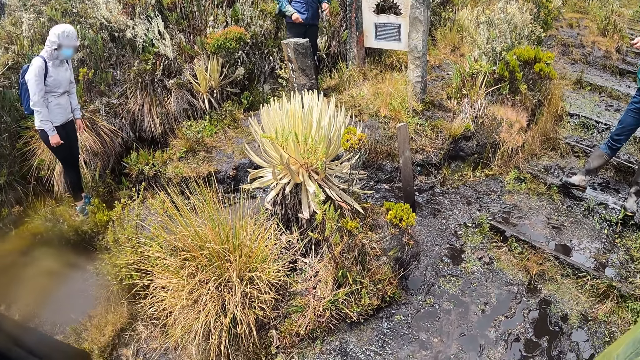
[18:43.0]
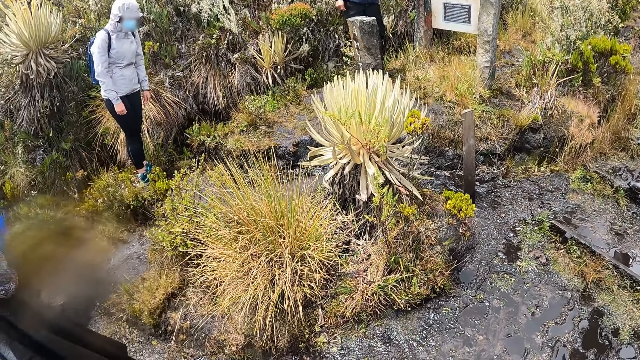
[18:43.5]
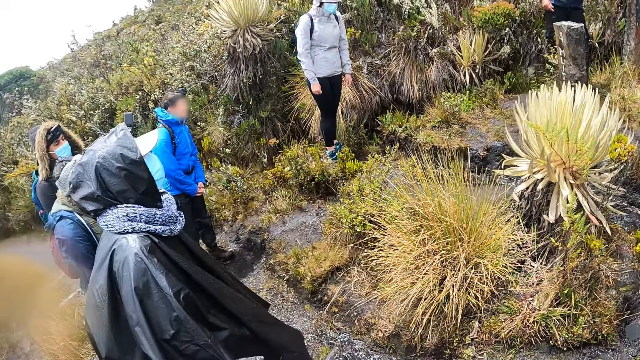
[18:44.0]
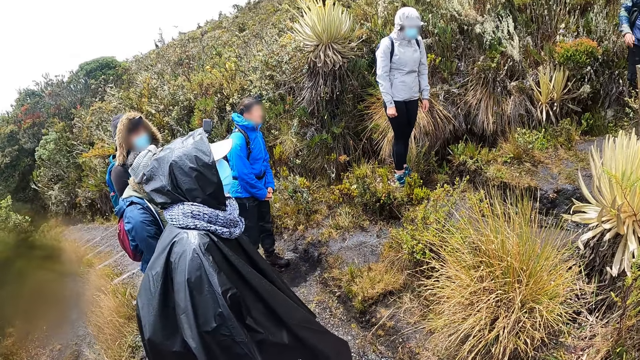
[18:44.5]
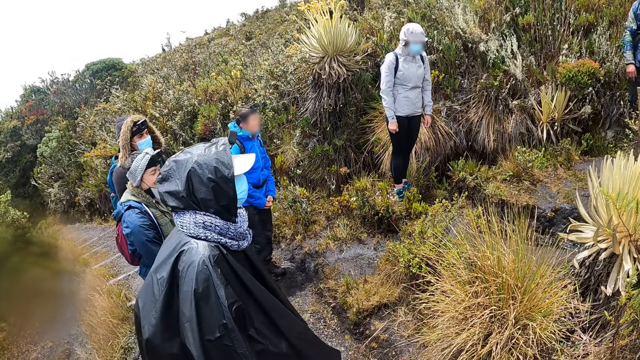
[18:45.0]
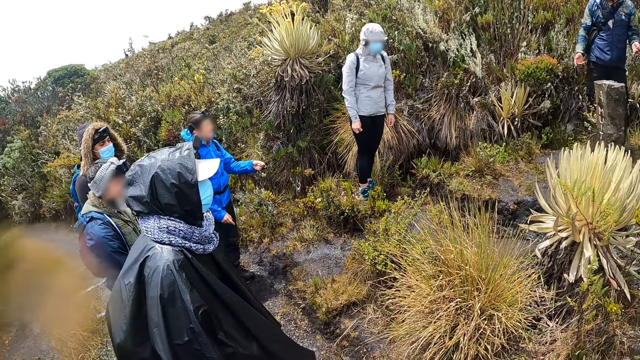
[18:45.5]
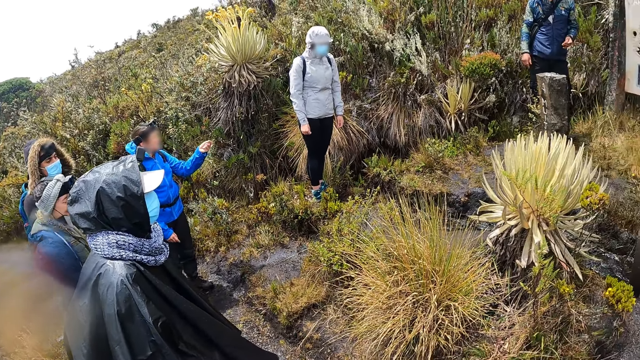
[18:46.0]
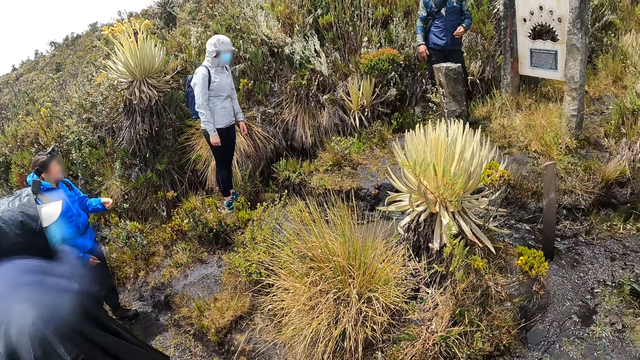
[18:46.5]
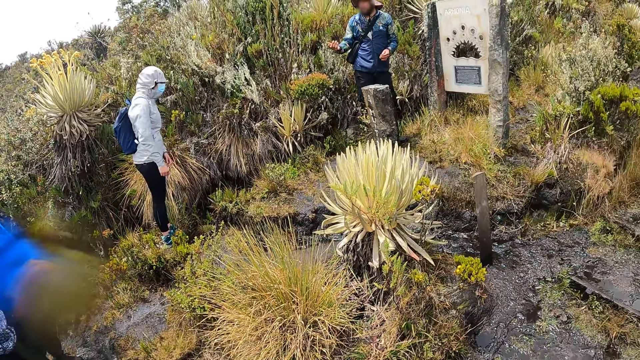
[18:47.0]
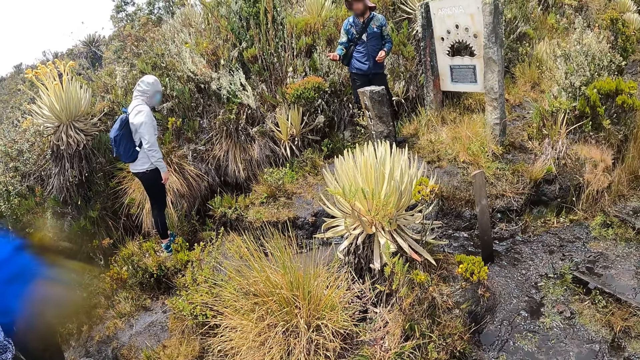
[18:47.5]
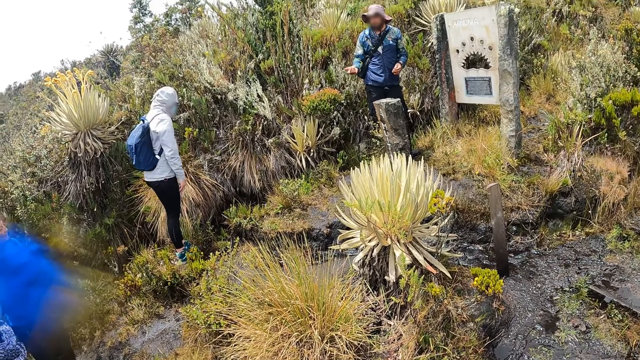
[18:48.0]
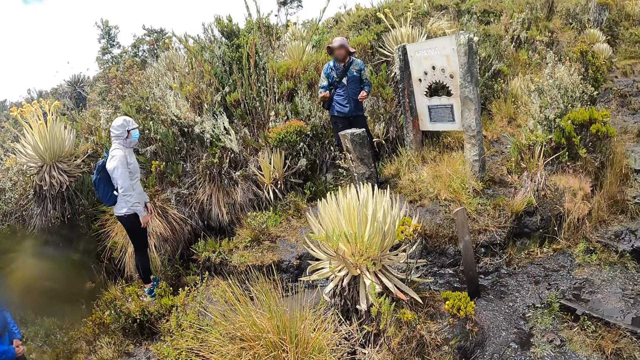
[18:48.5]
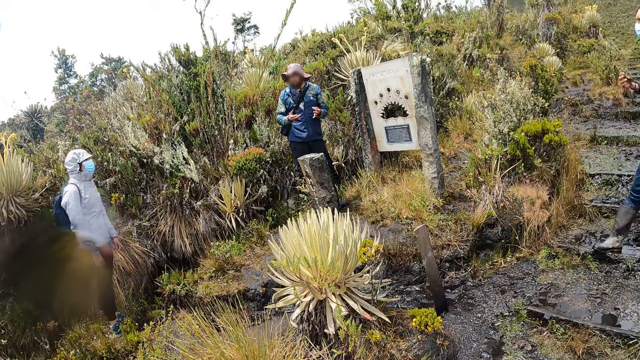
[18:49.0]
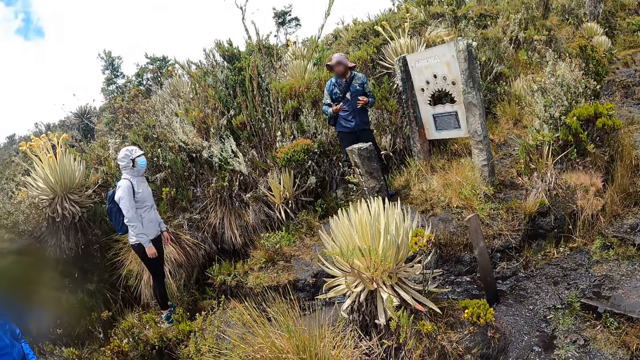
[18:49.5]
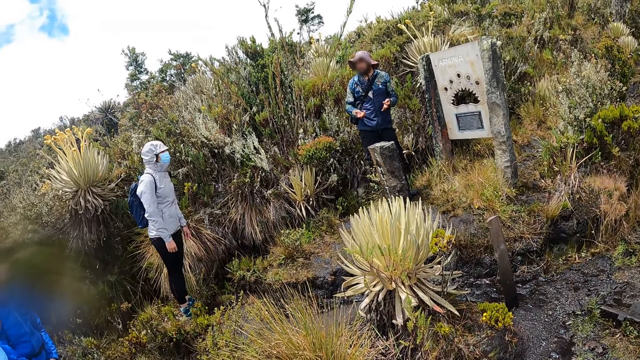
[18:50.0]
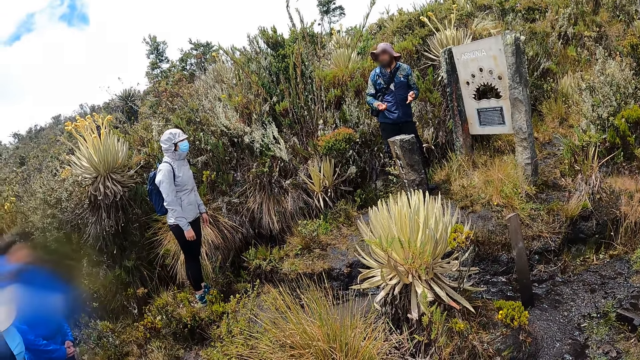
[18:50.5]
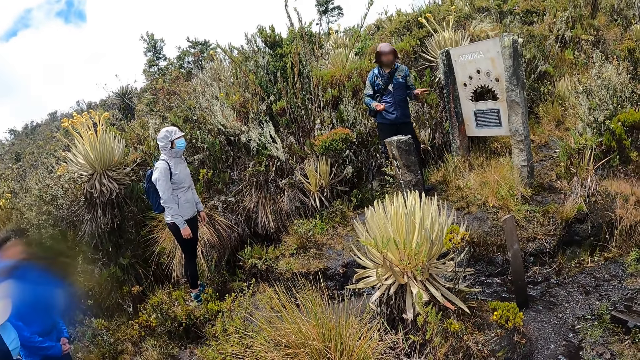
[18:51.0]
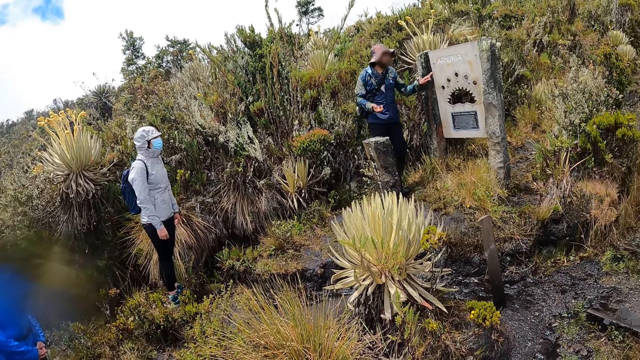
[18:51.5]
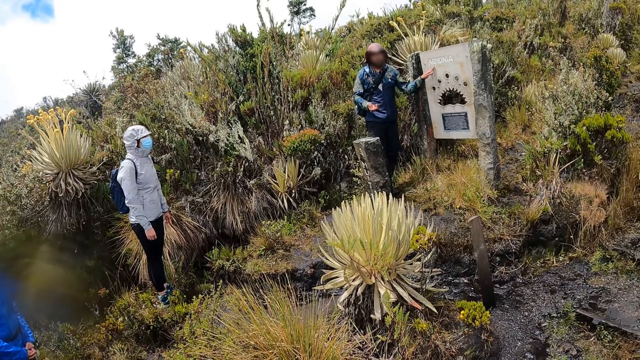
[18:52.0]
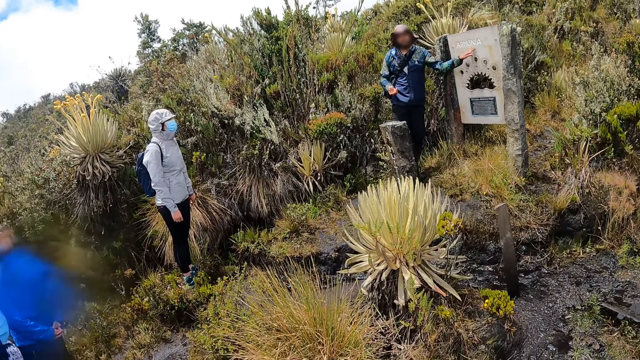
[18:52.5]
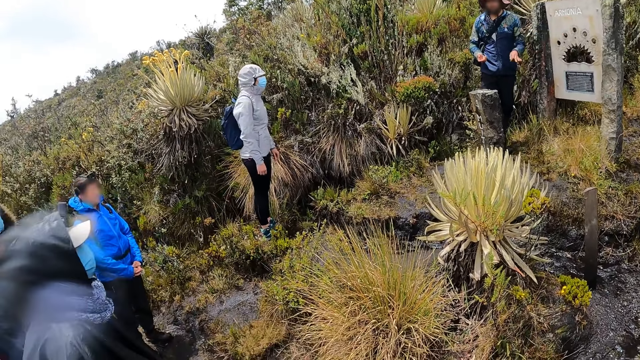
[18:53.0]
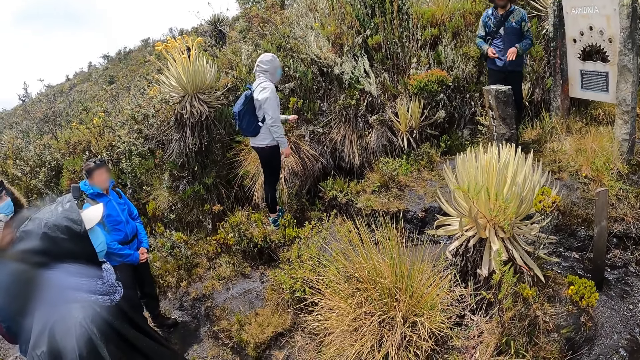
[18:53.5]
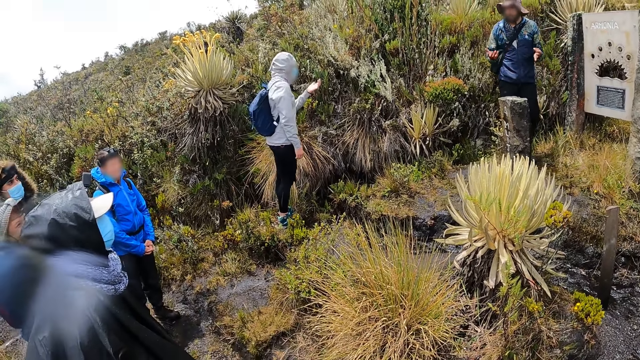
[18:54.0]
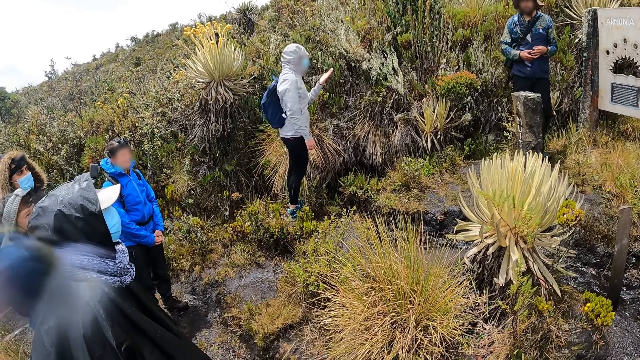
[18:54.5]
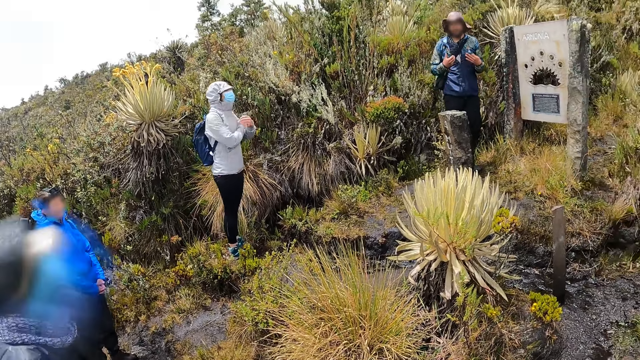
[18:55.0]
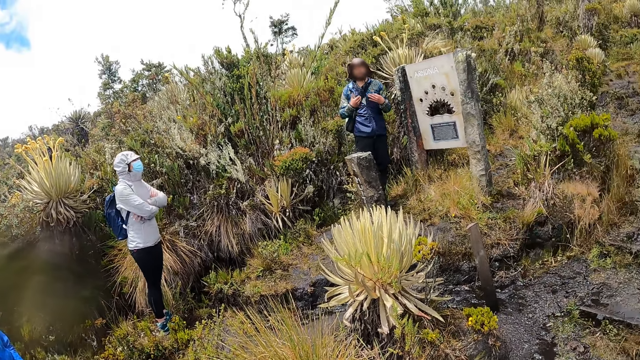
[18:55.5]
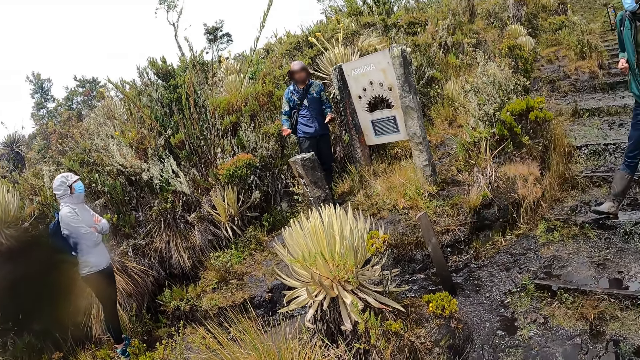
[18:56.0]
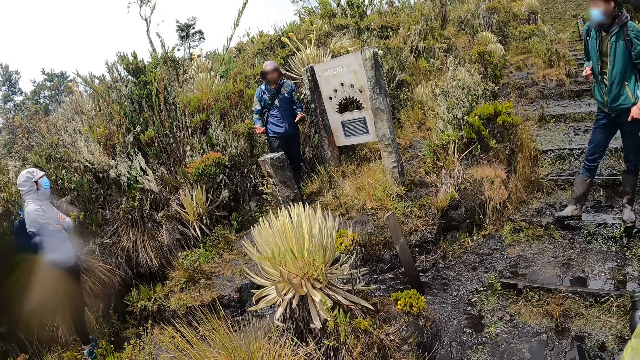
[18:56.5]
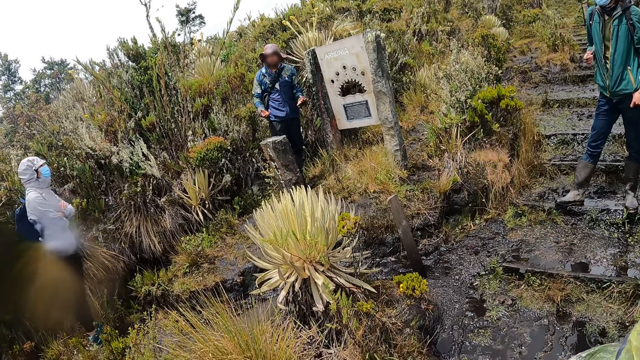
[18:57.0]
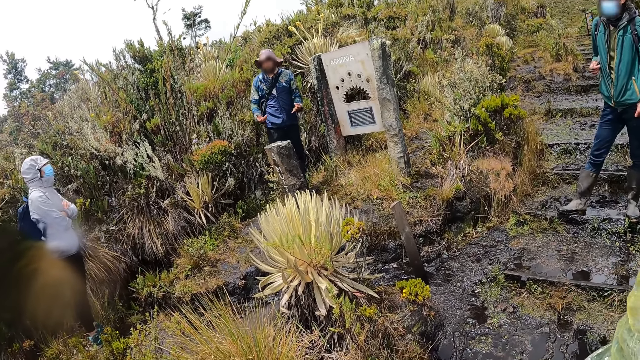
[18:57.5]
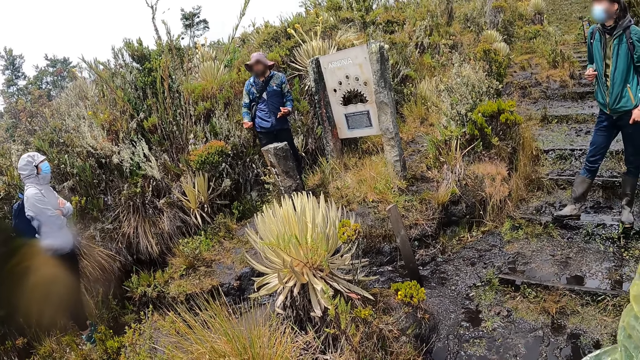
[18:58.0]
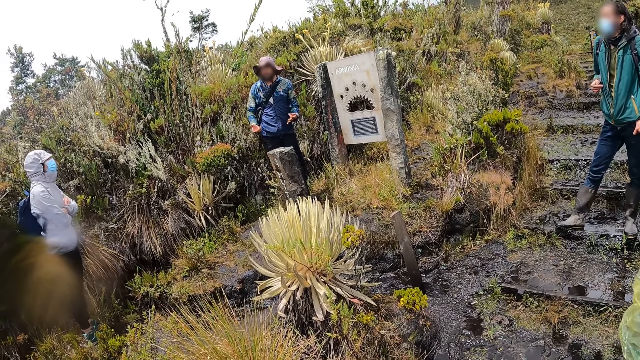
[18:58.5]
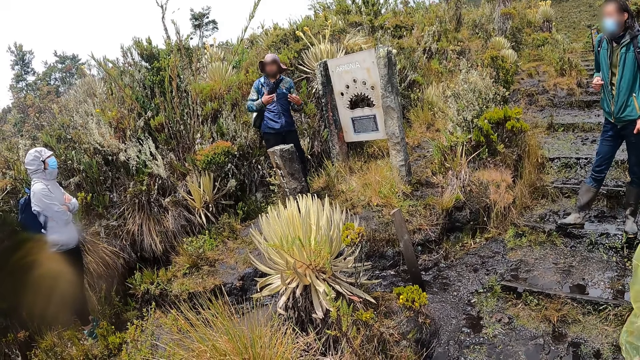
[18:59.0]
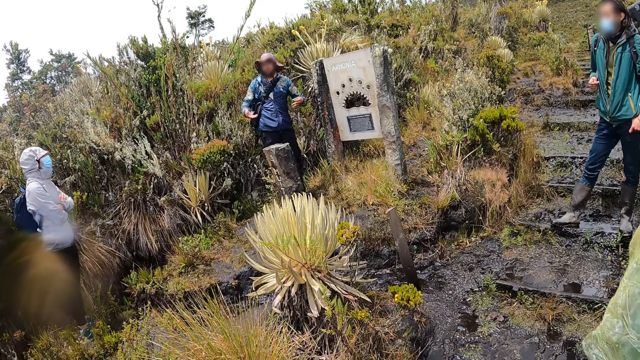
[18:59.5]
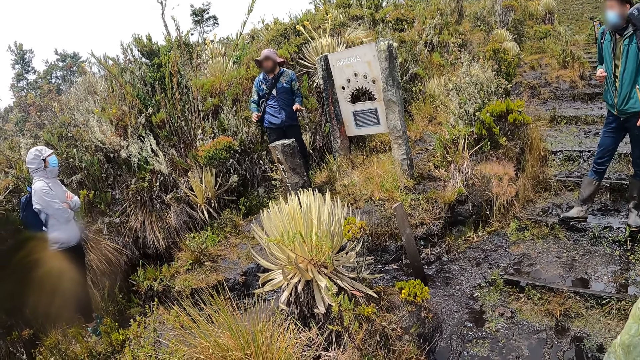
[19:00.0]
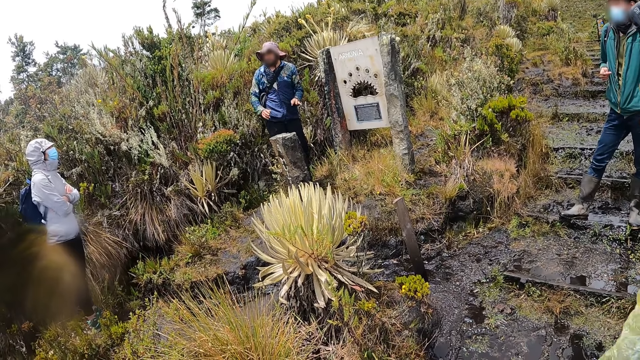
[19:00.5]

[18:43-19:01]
A man points towards another man with his left hand. The other man converses with the first man. The other man moves his left hand across the regulator. A third man folds his hands together.

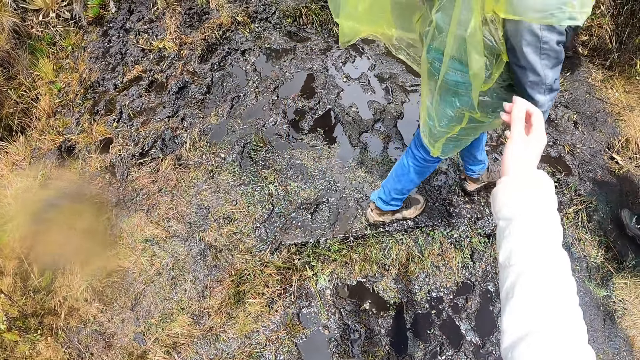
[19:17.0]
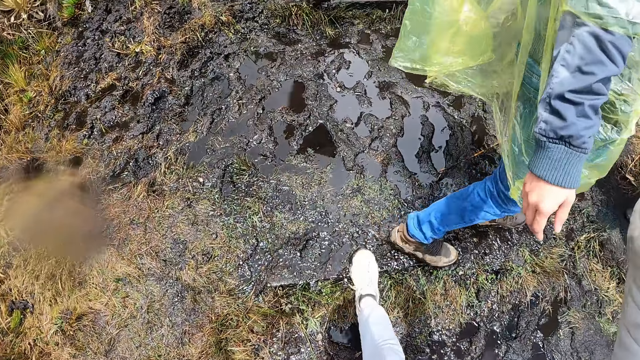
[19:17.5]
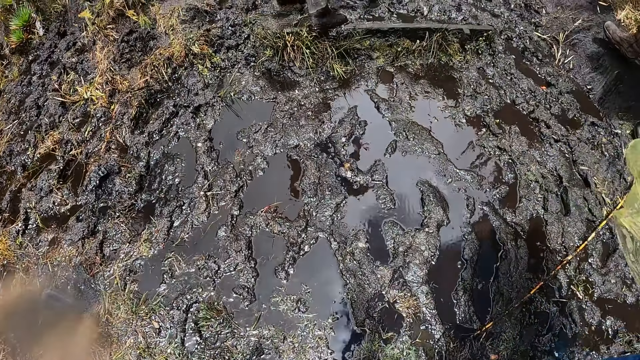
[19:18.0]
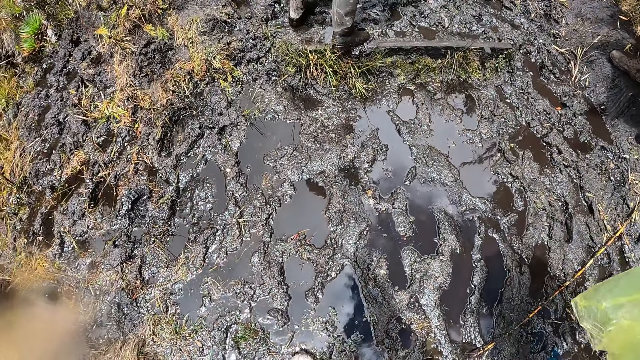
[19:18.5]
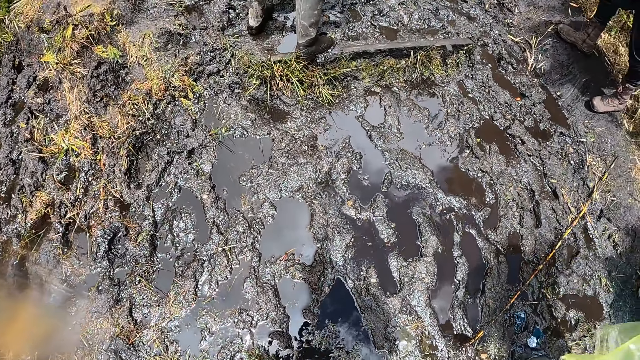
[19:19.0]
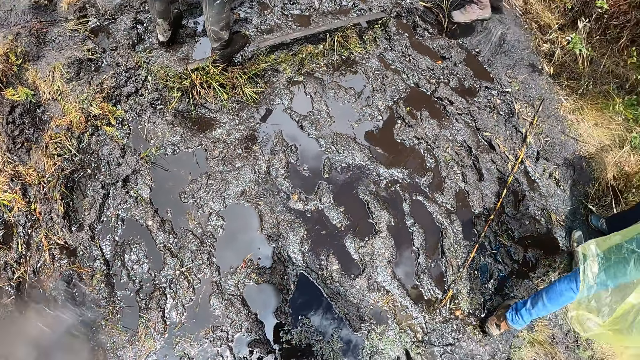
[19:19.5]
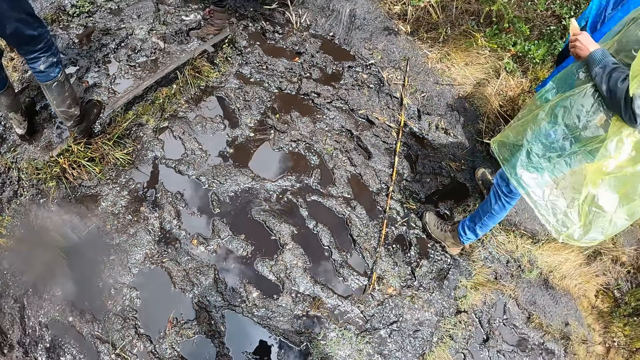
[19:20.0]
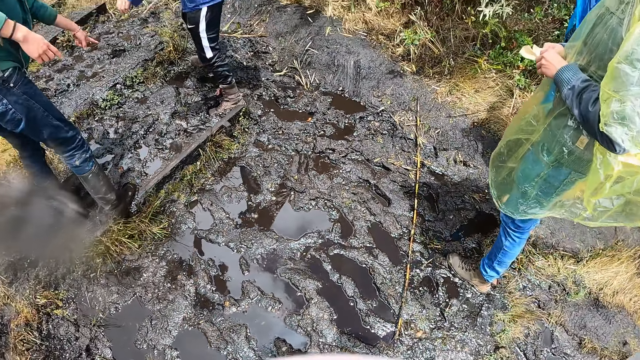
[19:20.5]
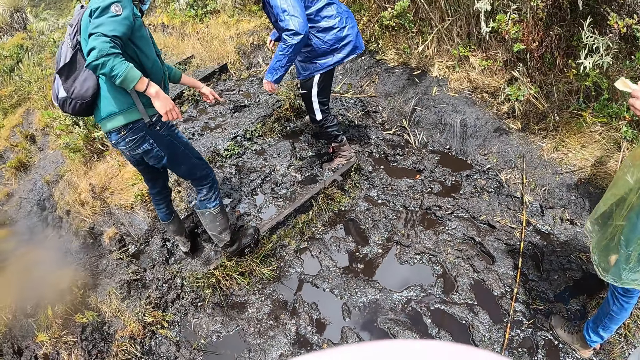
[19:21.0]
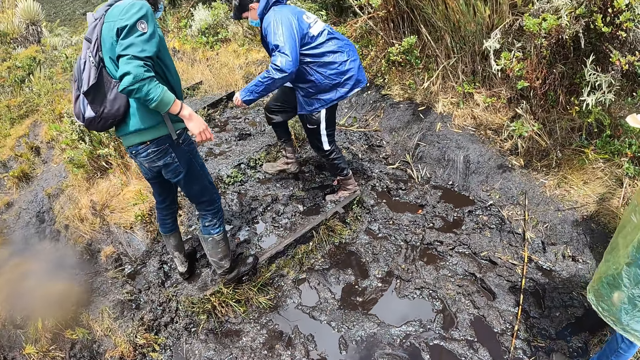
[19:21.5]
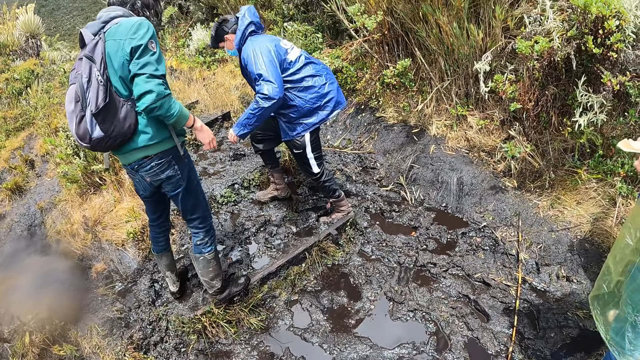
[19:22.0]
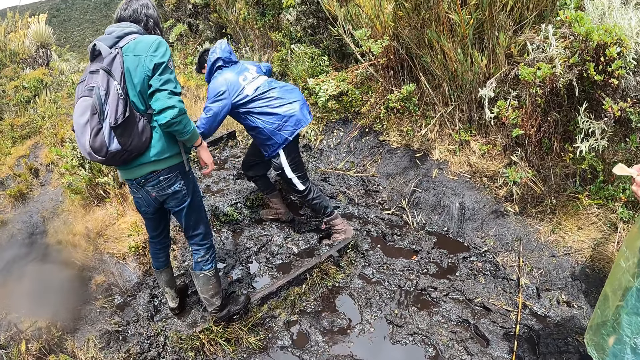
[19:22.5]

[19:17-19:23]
The camera wearer crosses the road.
